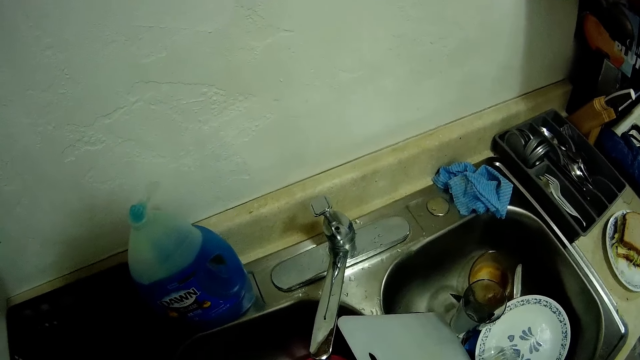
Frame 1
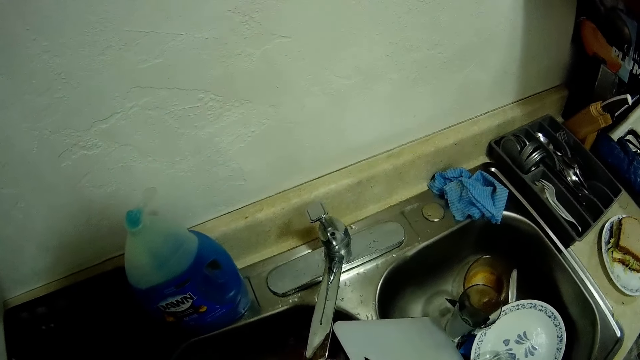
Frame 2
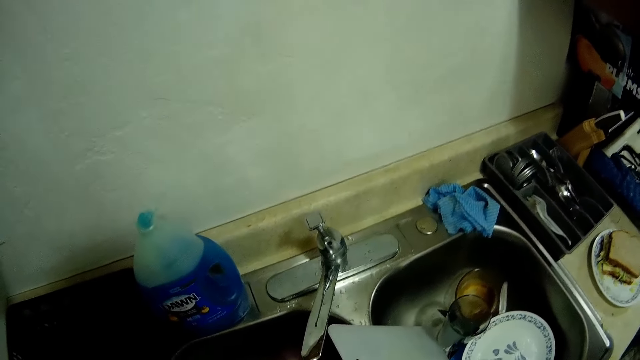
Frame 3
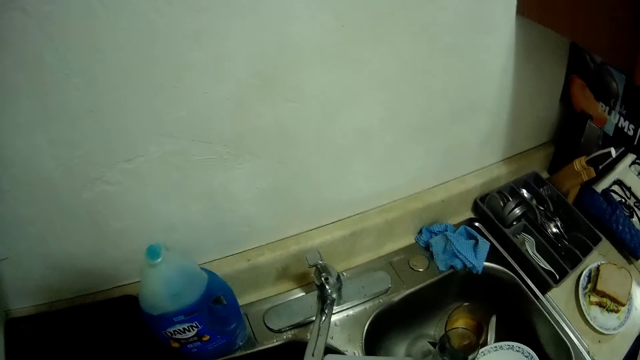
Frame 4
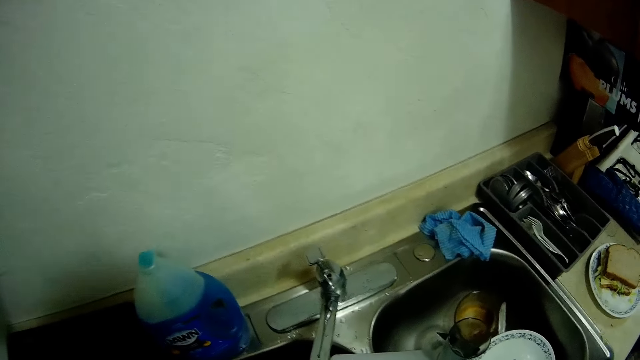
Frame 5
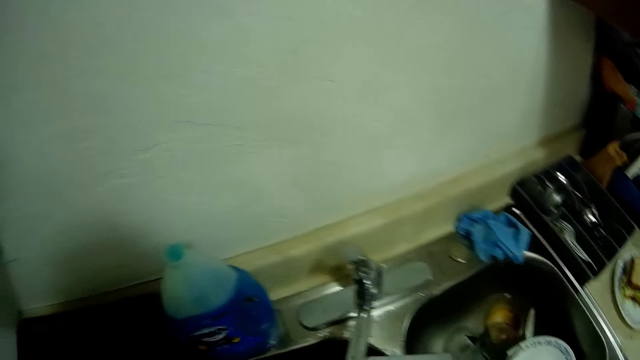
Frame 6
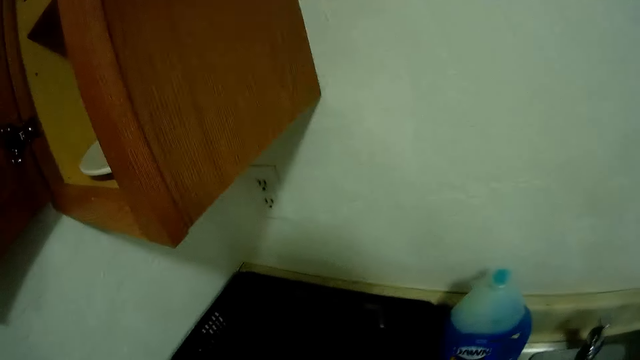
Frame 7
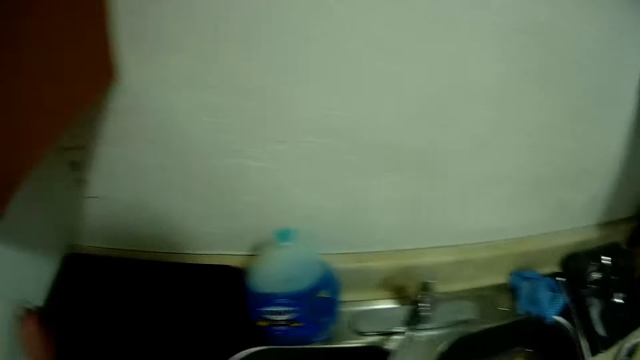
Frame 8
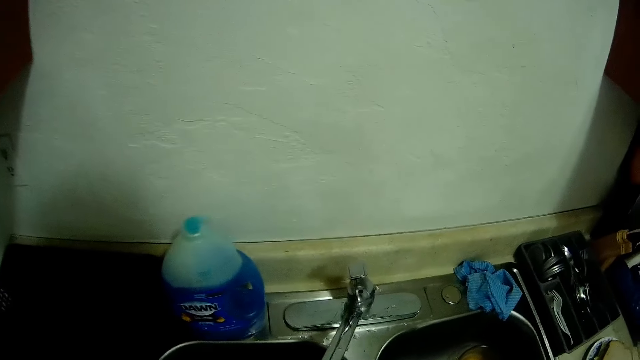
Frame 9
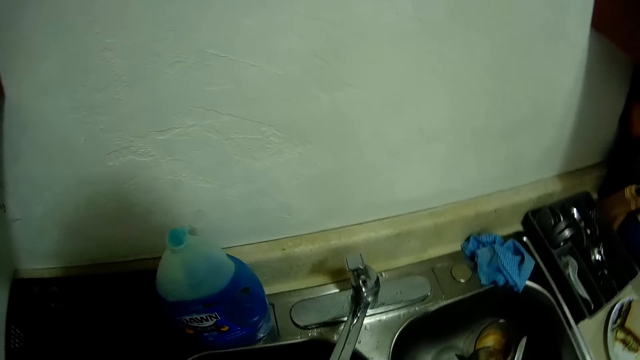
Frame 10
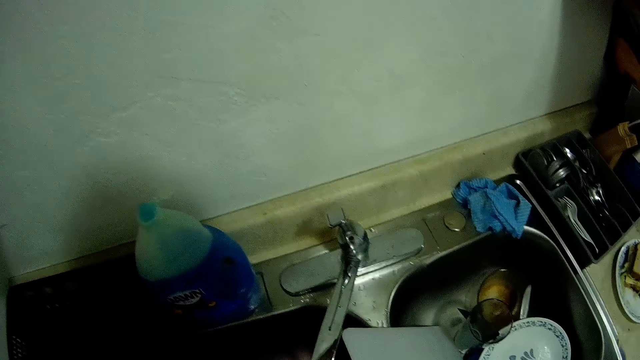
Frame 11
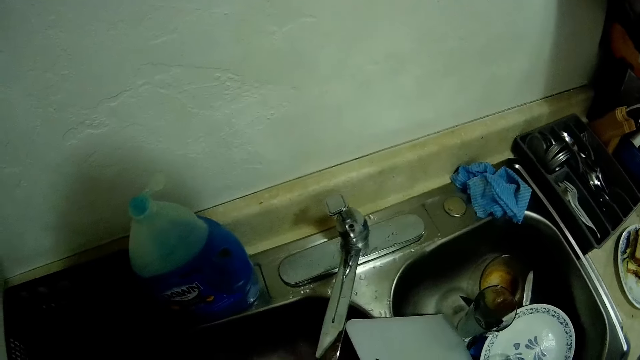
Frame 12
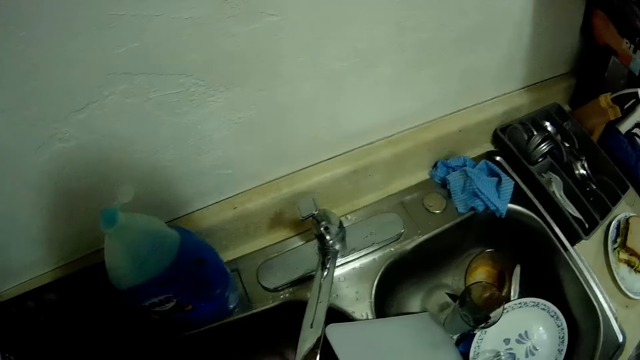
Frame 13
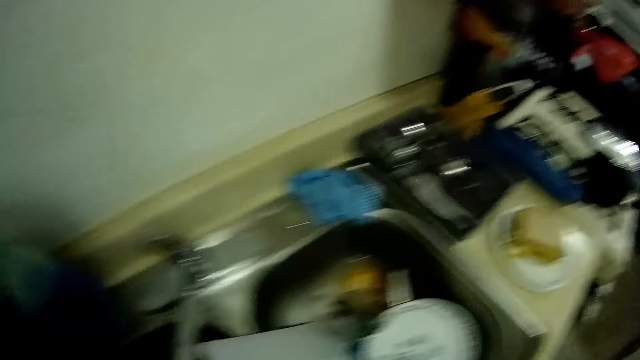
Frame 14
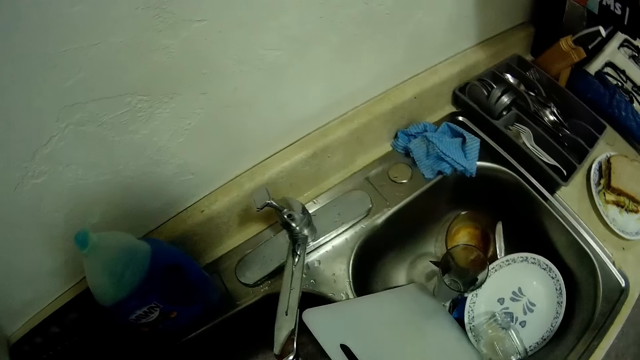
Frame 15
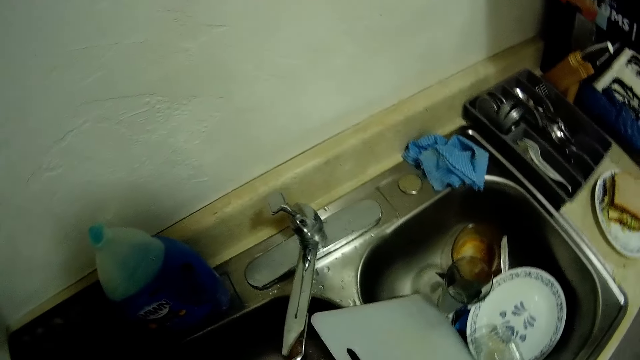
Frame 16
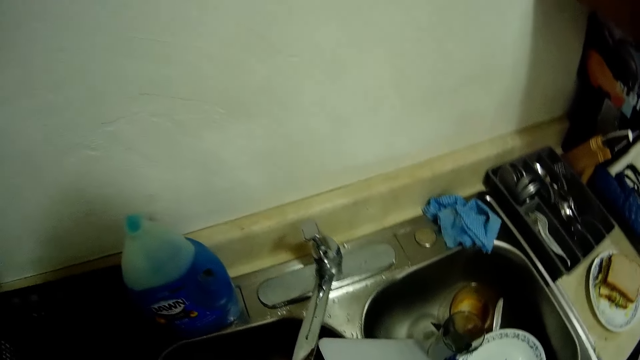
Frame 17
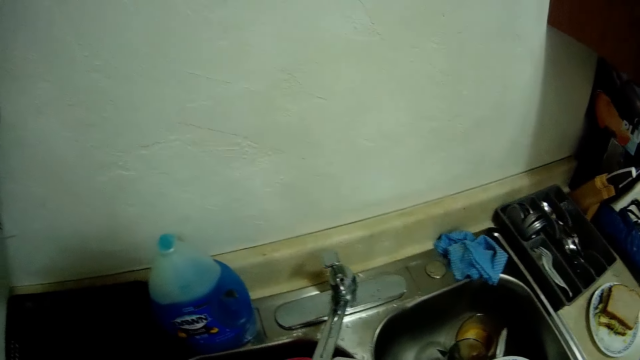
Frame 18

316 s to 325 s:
The camera wearer places the knife into the tray with her left hand. She puts a glass in the dish rack. She washes a cup in the sink.

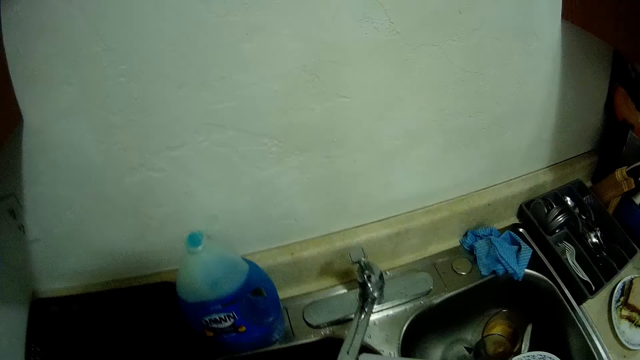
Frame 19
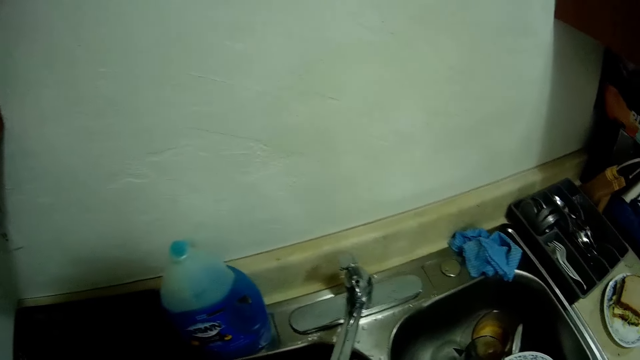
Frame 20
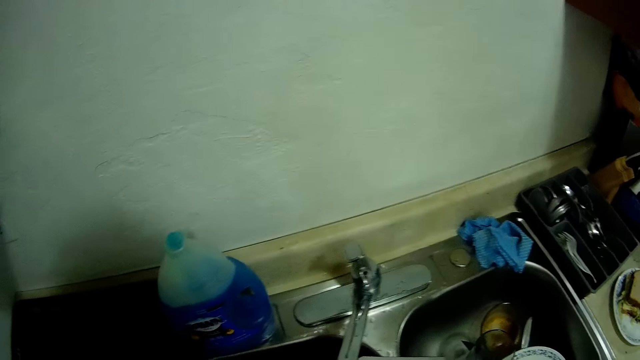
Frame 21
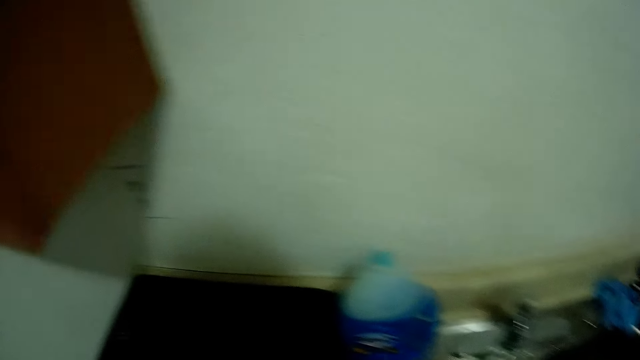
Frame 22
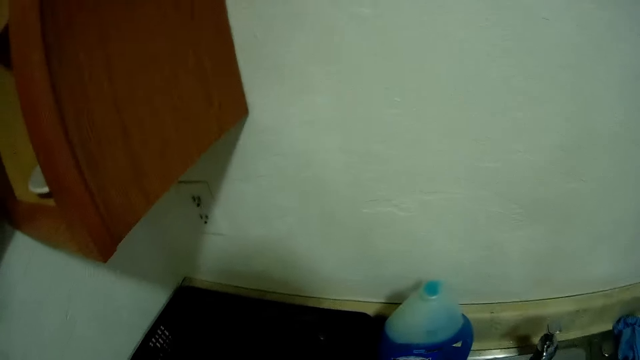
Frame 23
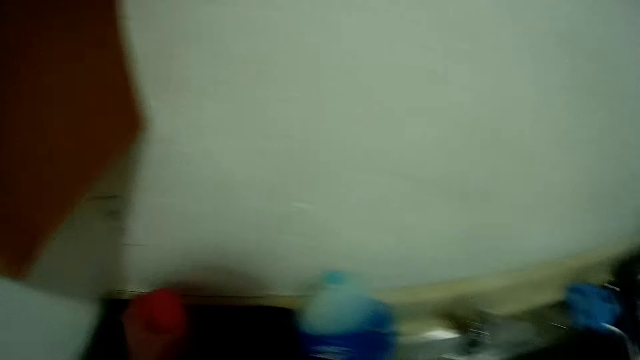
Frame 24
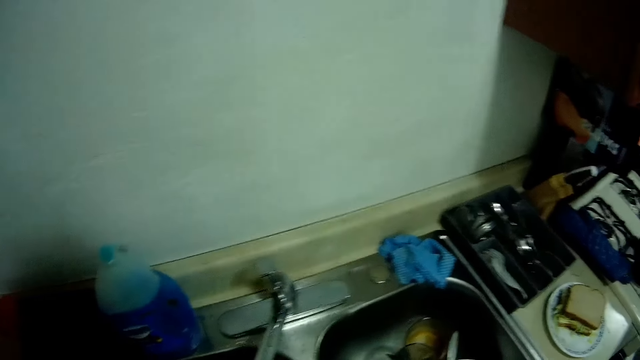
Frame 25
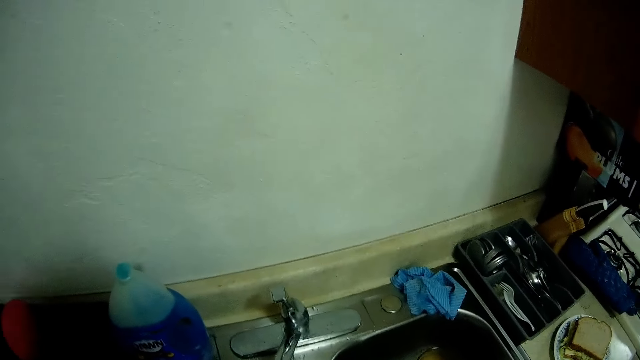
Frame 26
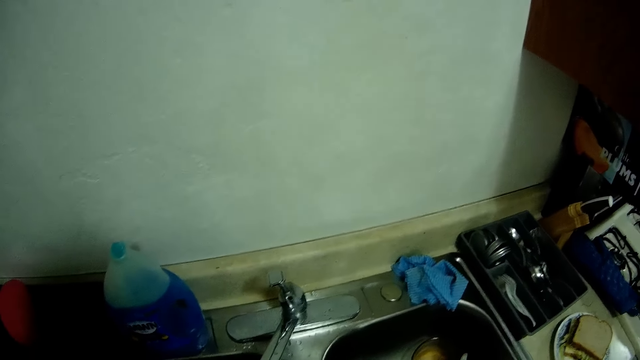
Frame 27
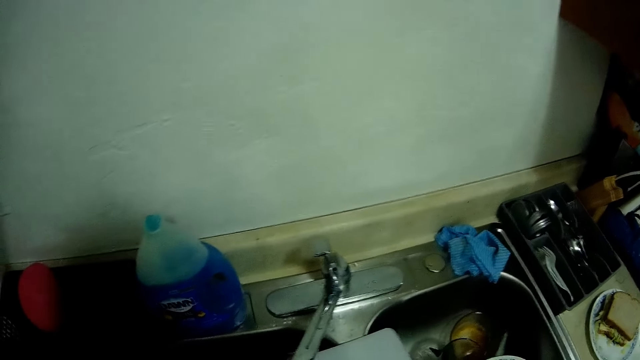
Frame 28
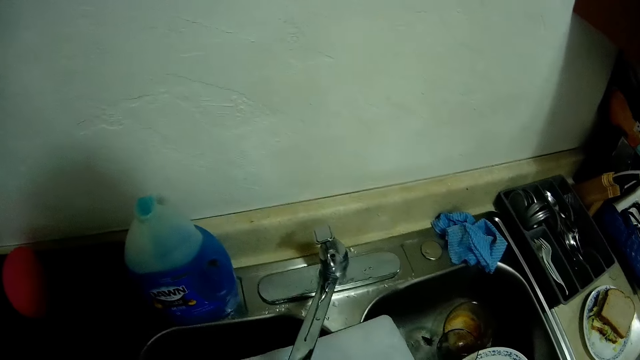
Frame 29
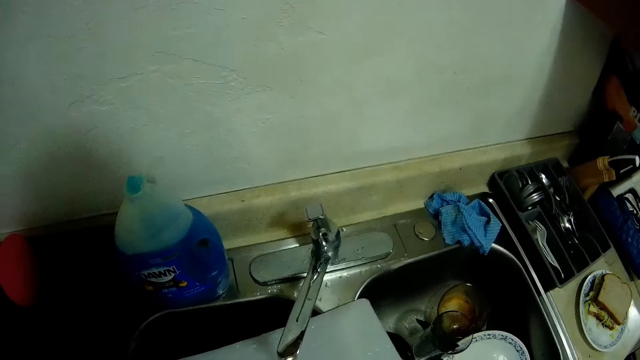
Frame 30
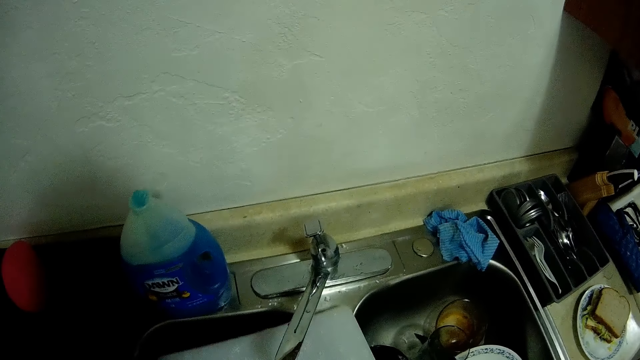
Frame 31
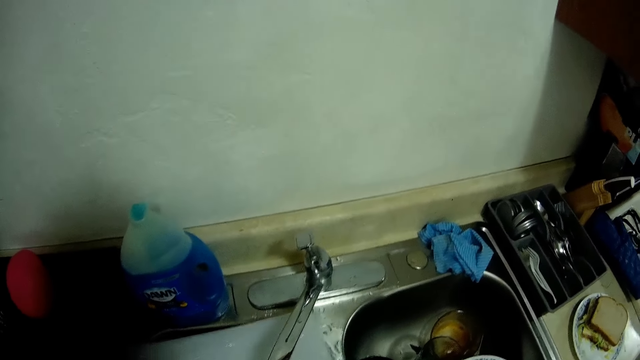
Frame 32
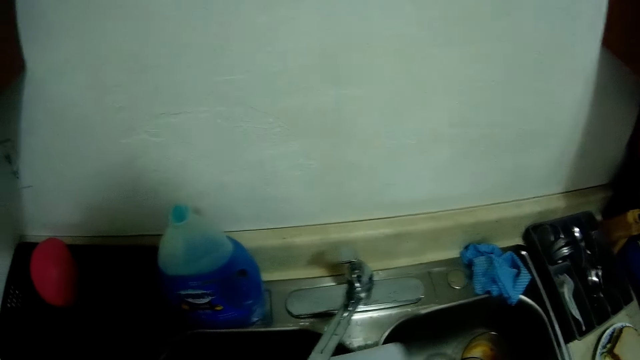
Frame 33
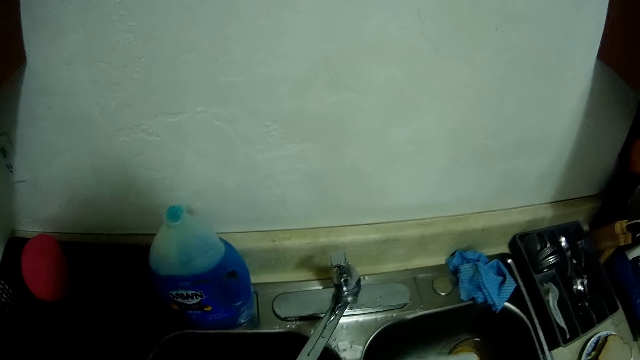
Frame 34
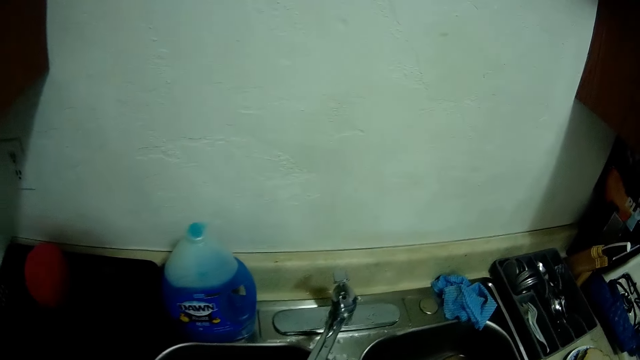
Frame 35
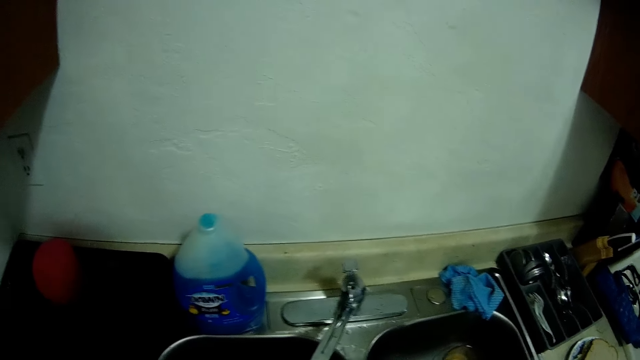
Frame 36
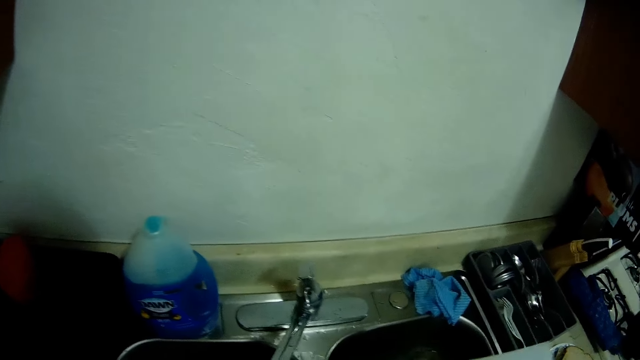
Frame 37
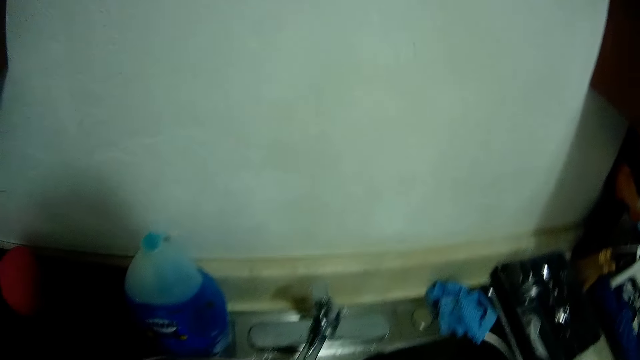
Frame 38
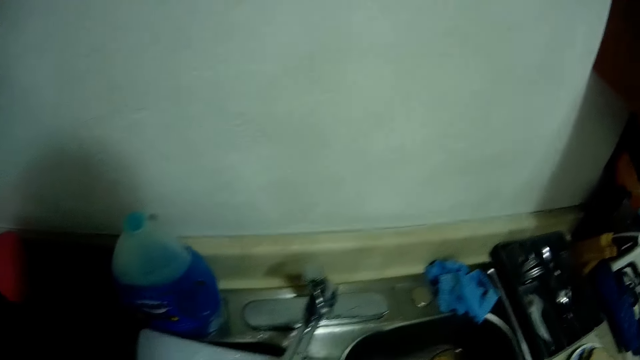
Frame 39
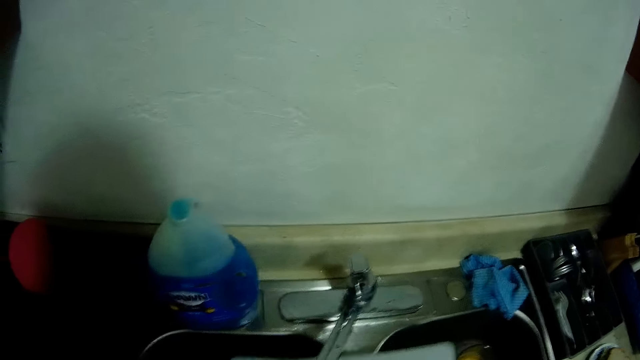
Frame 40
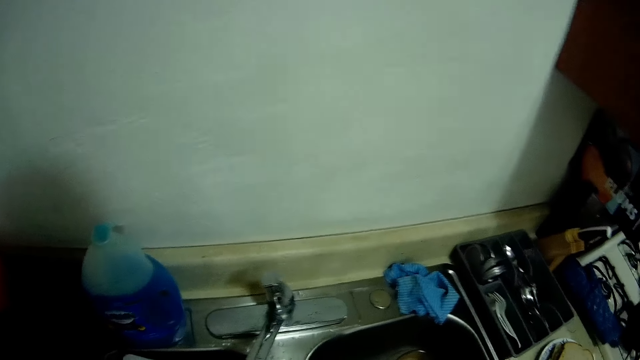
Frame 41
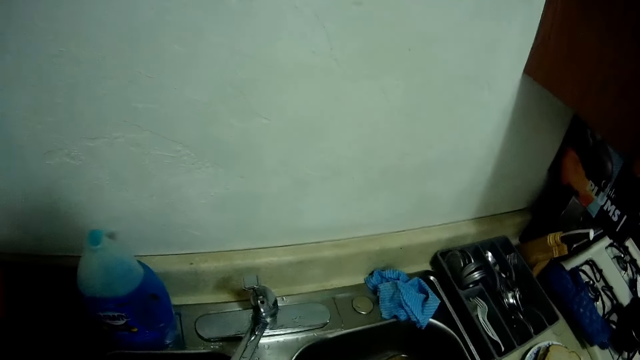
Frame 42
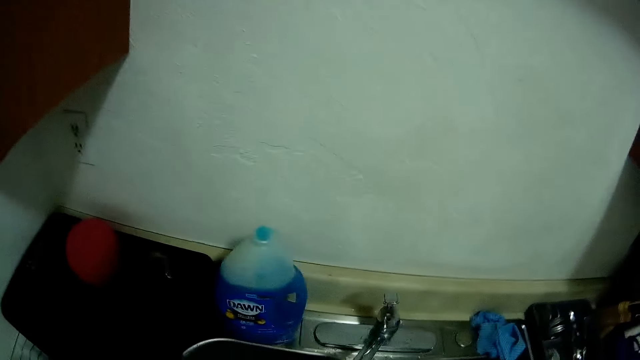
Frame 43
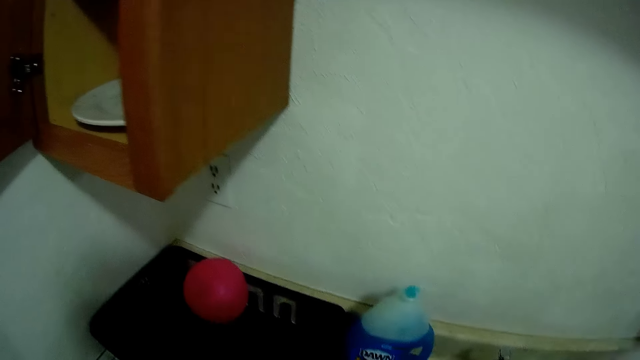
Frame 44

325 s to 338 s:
The camera wearer places a red bowl into the tray with her left hand. She puts a cup in the dish rack. She washes a chopping board in the sink.
